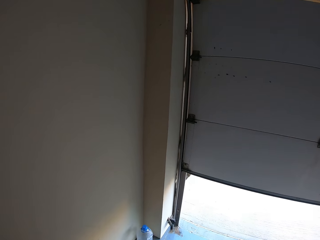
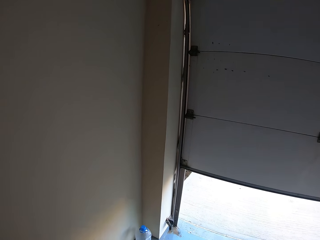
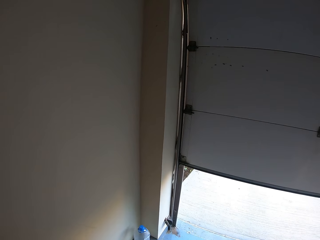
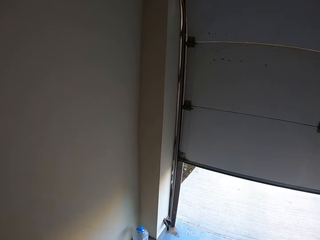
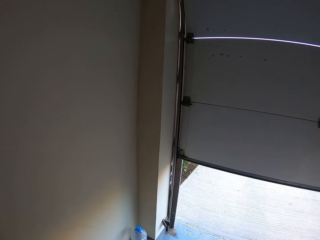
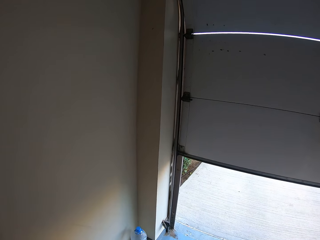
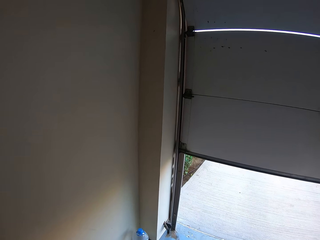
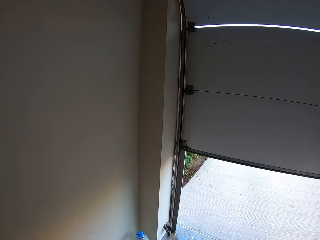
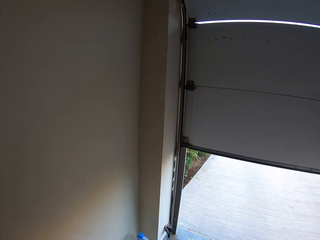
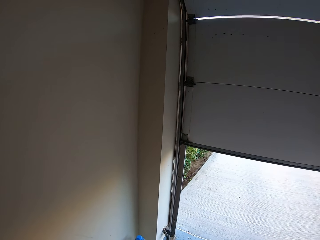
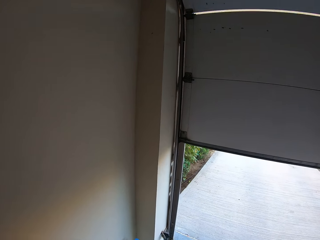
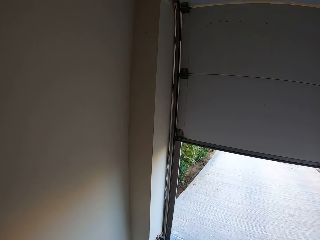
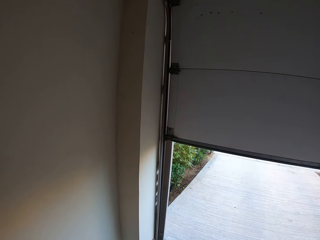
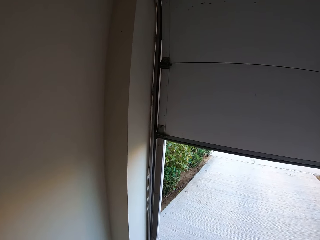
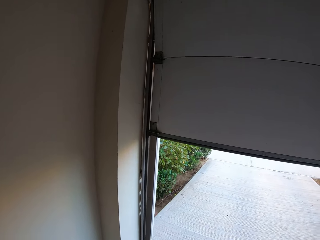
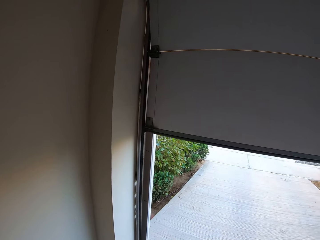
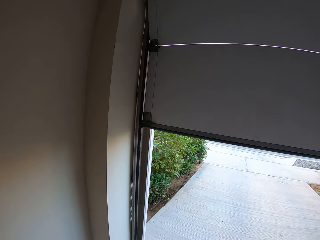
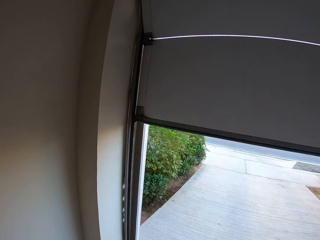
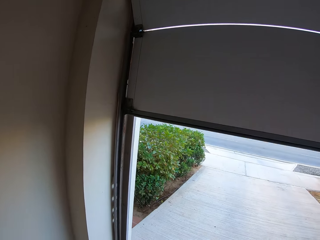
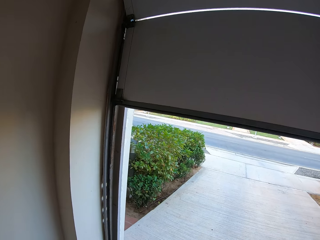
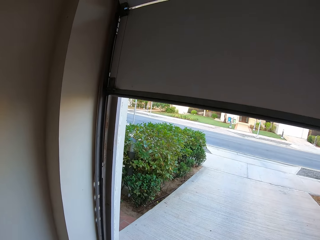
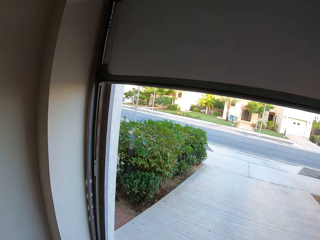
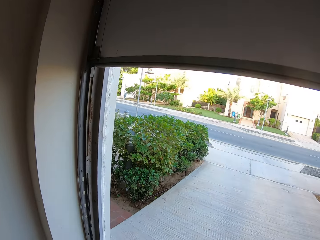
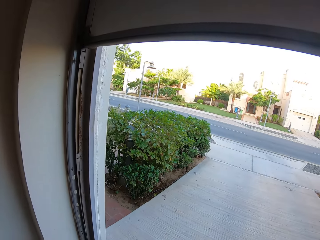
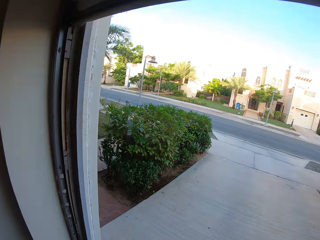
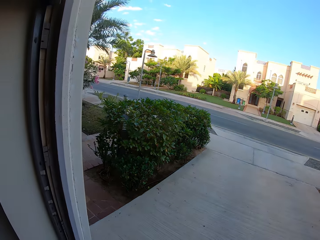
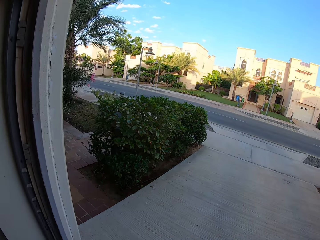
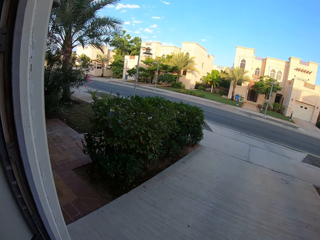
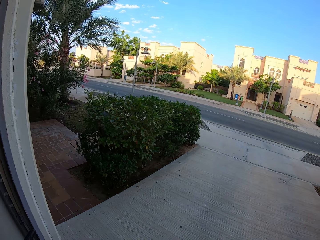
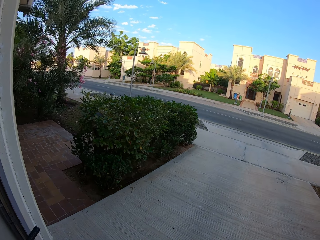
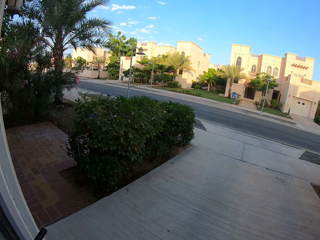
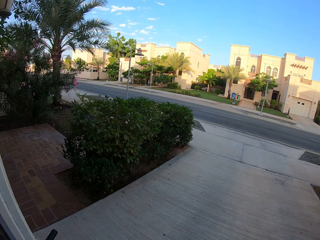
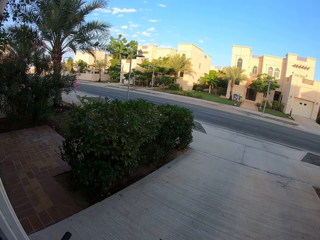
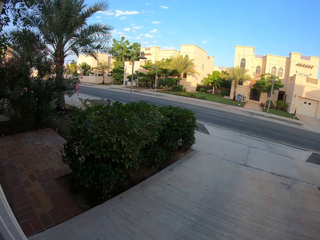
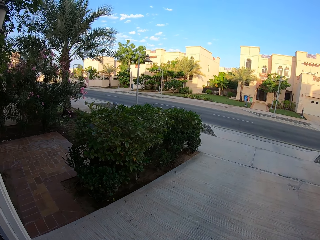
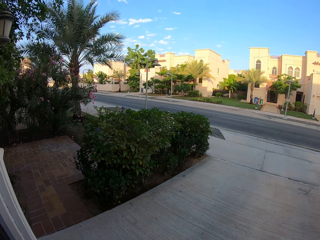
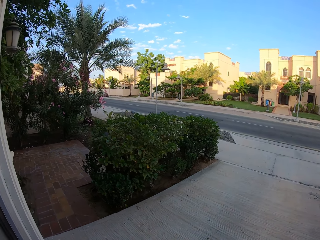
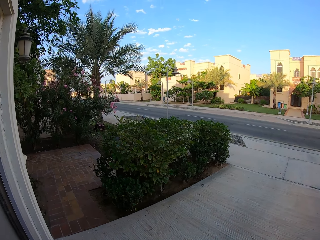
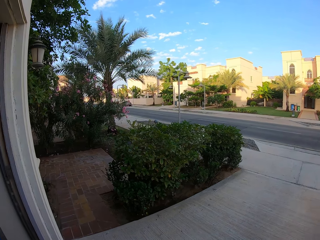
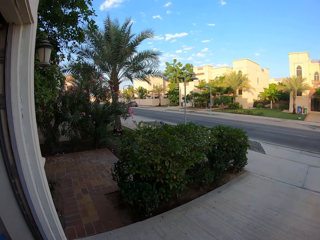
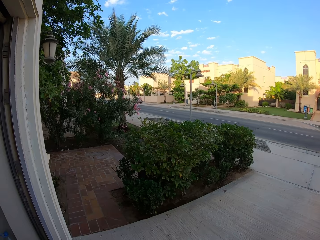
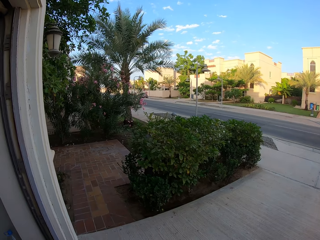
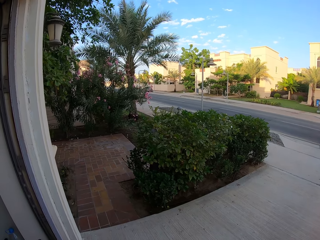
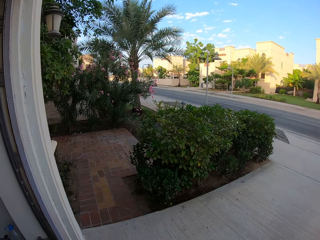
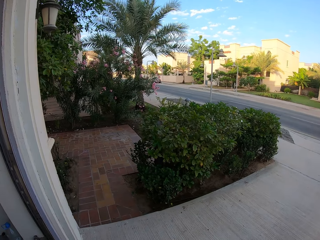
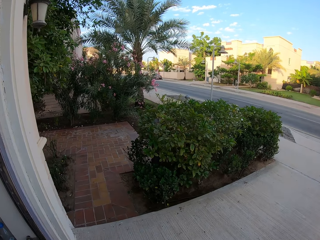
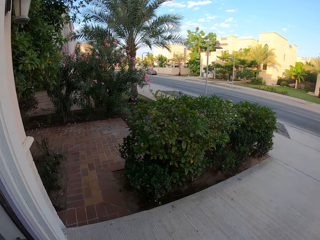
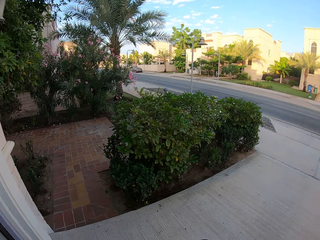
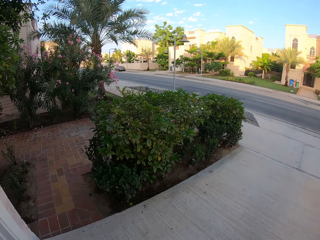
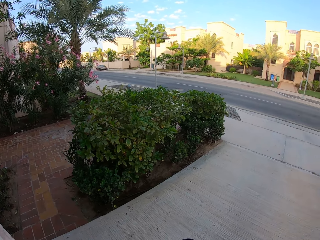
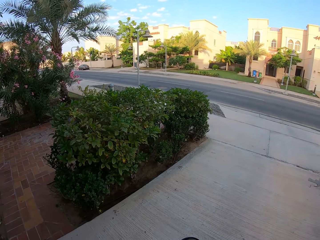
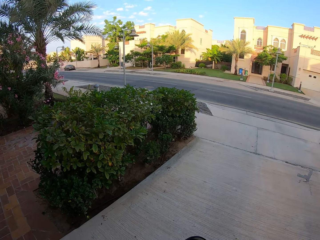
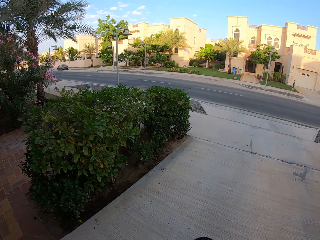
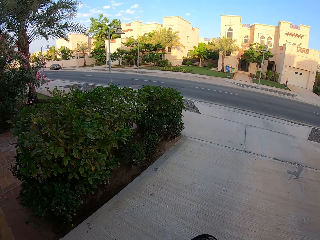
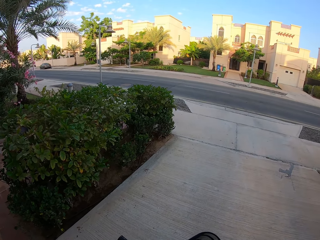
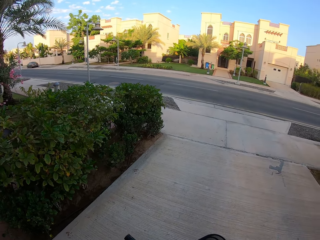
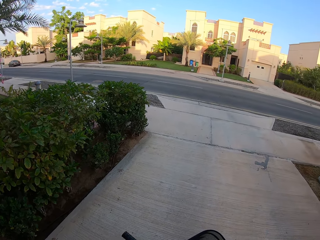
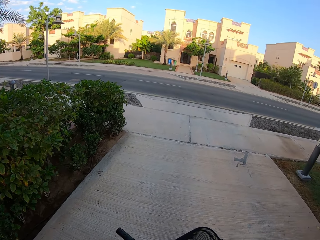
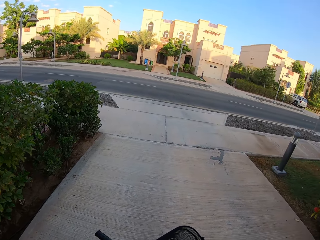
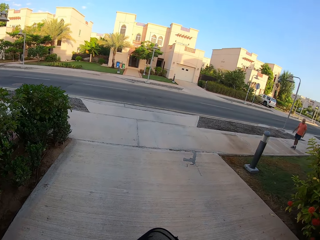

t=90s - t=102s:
The camera wearer opens the garage door. They move outside.

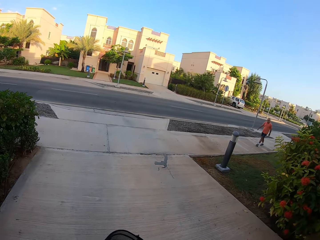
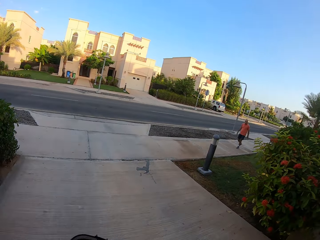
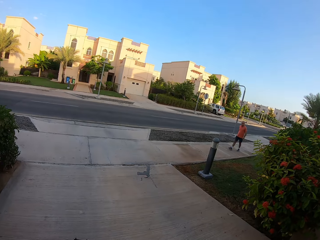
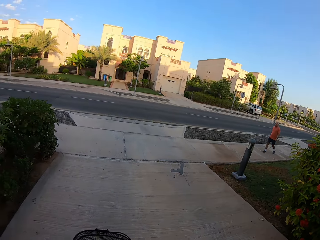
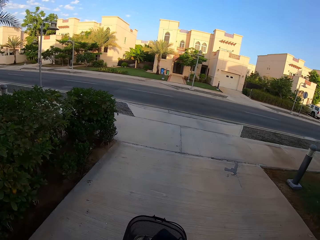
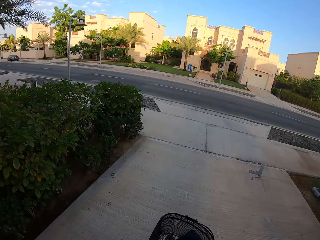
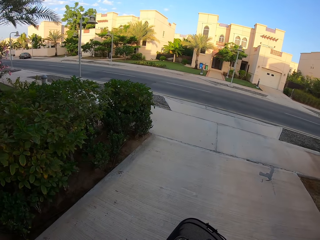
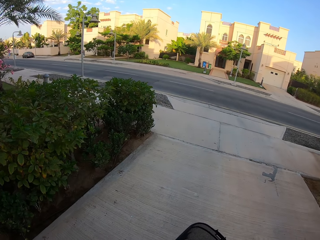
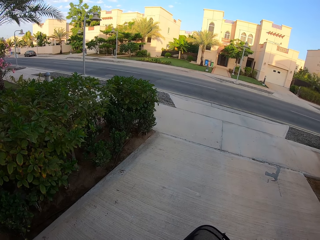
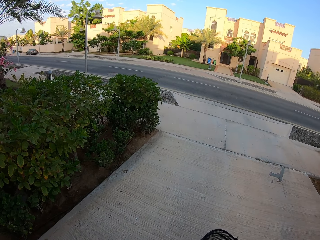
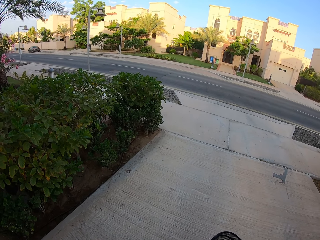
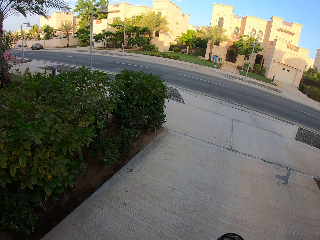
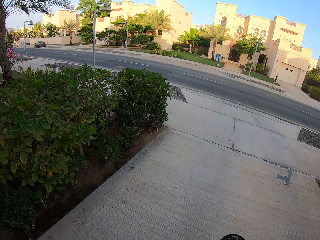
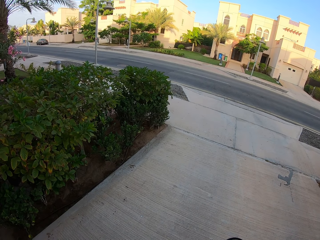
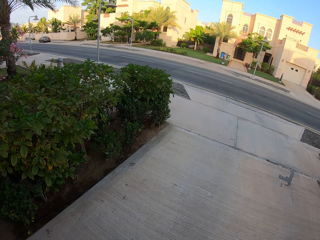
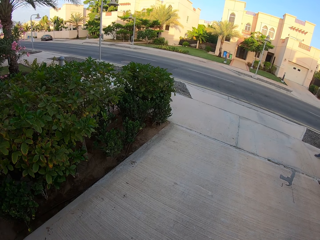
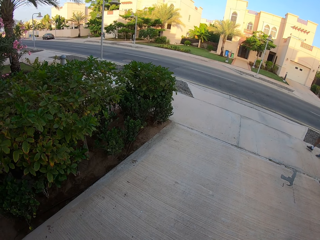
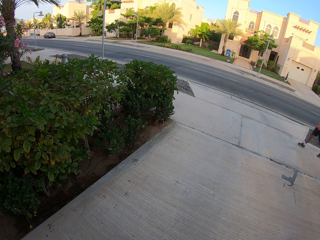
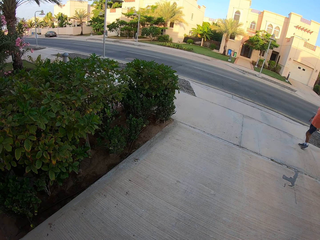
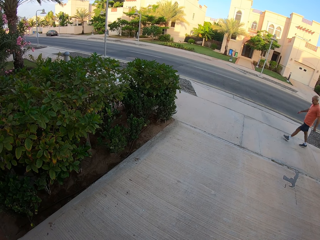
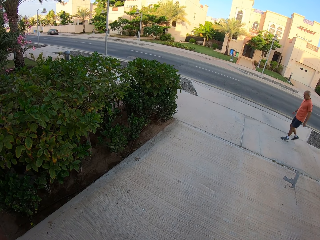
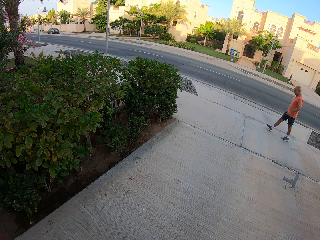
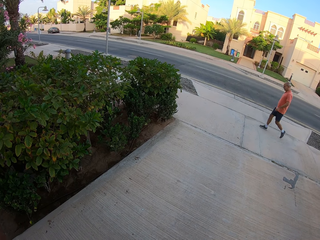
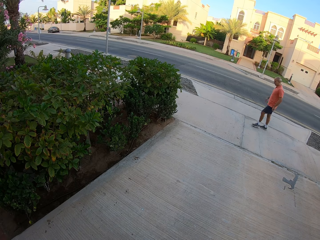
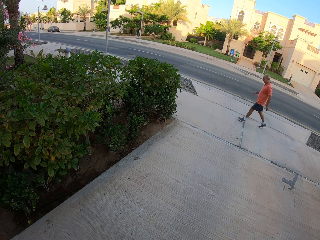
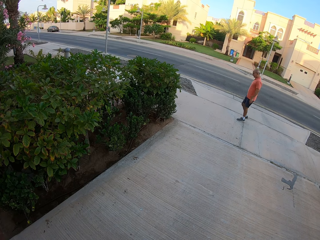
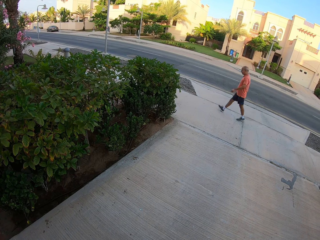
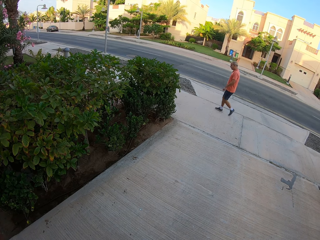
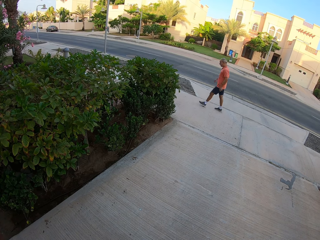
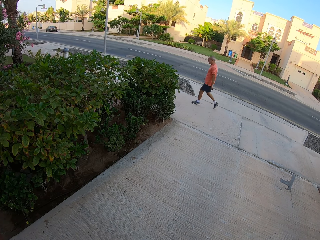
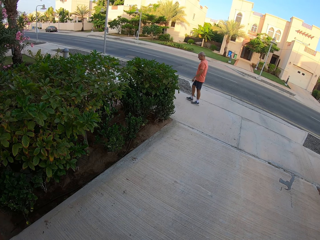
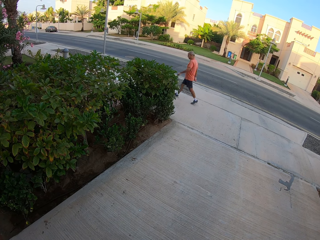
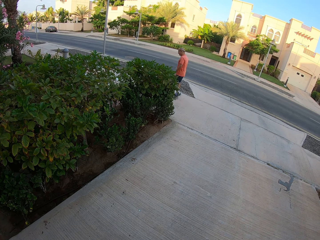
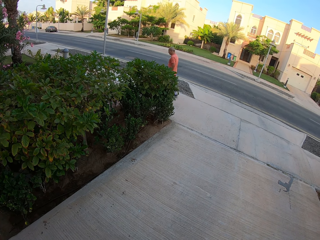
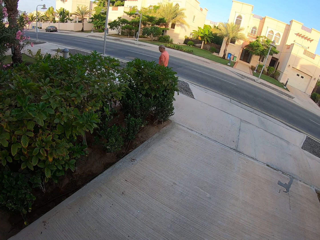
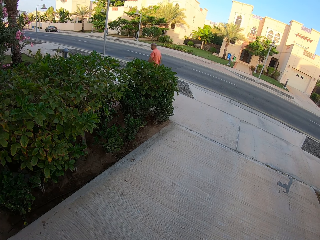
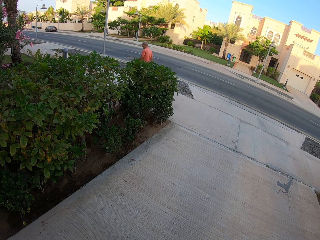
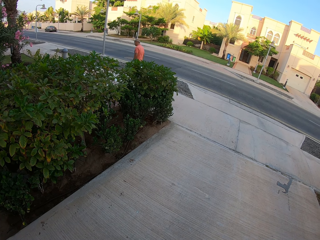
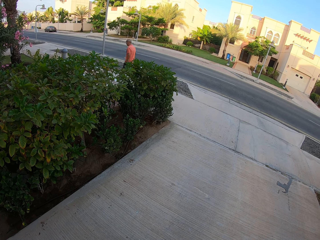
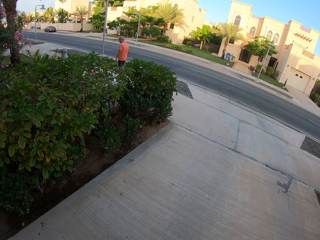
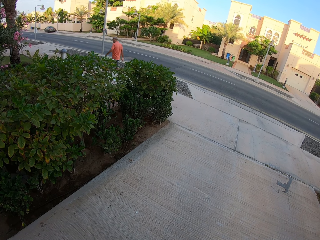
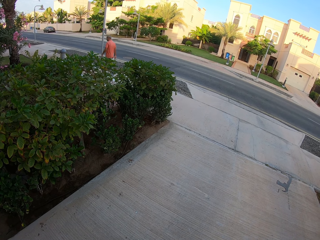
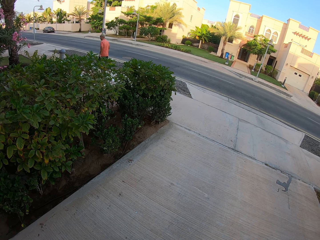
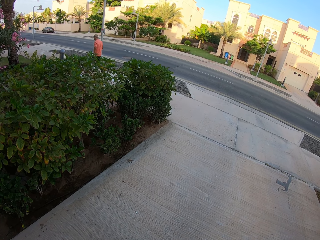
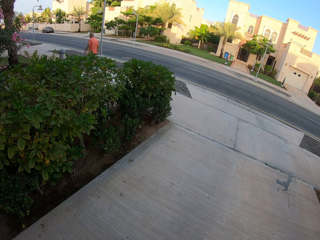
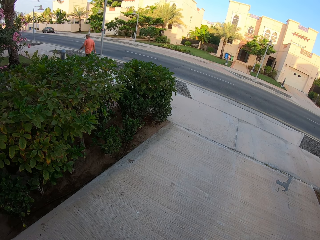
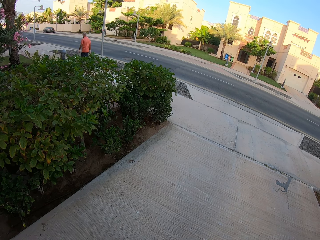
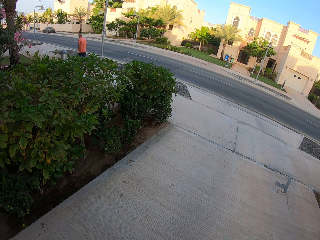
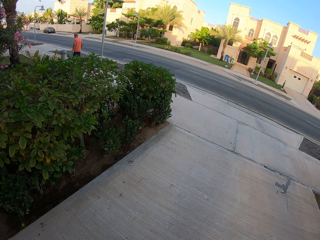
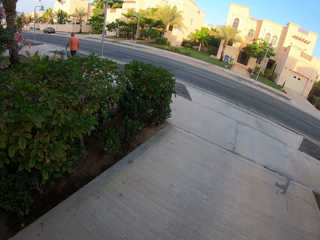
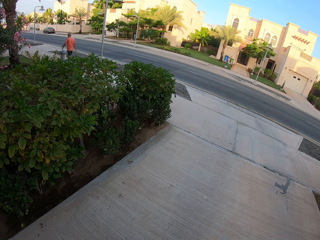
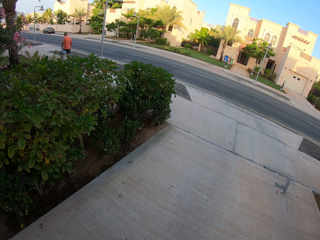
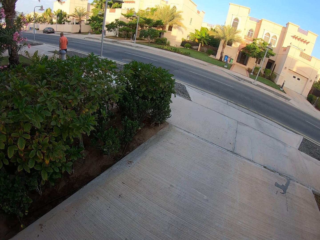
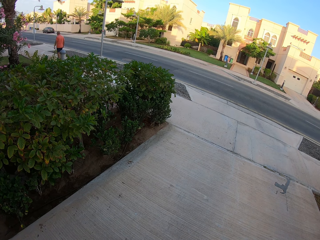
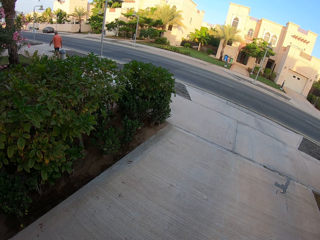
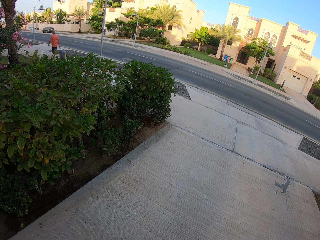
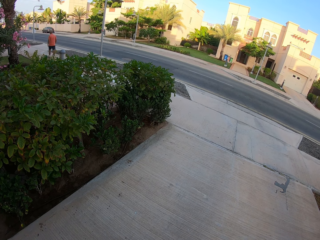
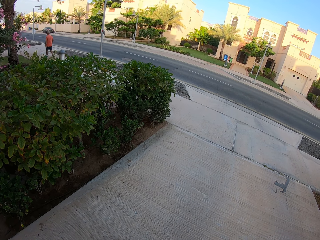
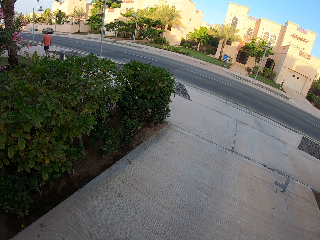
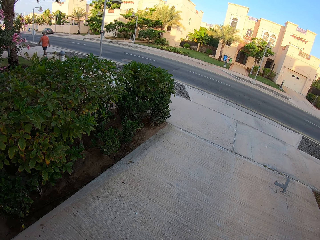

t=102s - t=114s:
A man walks past the camera wearer. The camera wearer stands outside.
